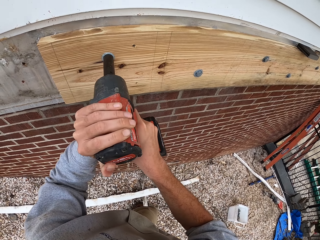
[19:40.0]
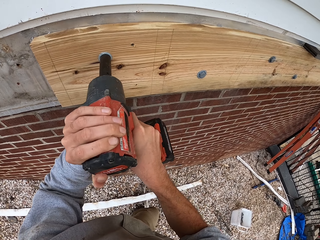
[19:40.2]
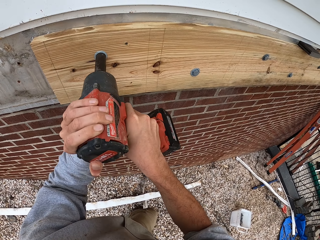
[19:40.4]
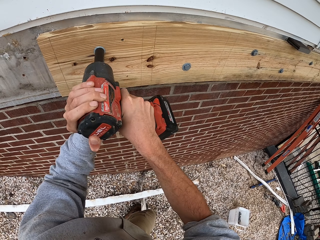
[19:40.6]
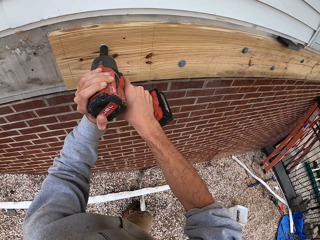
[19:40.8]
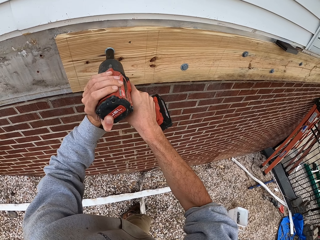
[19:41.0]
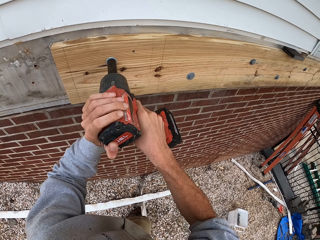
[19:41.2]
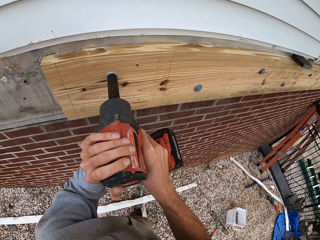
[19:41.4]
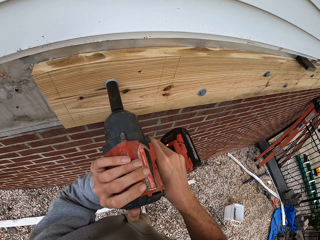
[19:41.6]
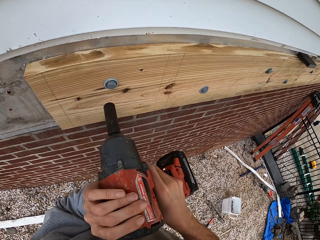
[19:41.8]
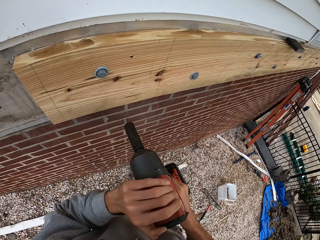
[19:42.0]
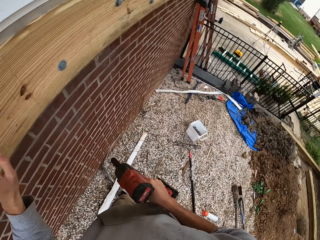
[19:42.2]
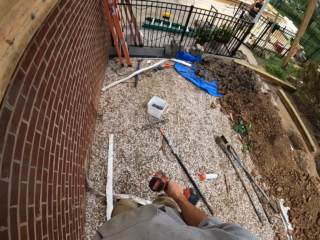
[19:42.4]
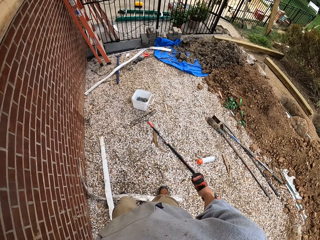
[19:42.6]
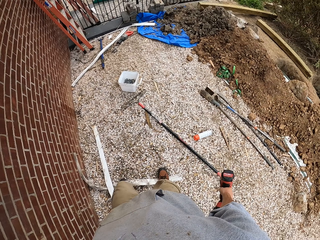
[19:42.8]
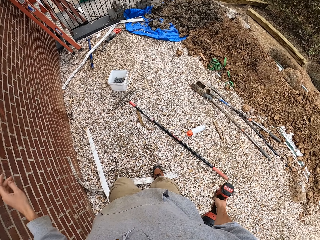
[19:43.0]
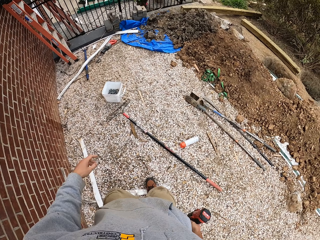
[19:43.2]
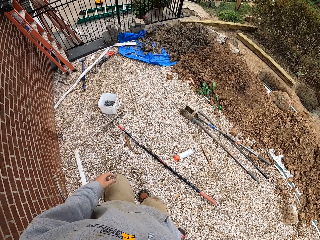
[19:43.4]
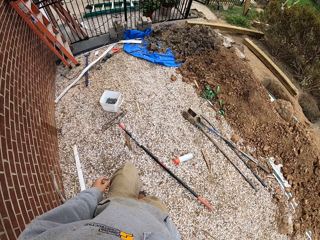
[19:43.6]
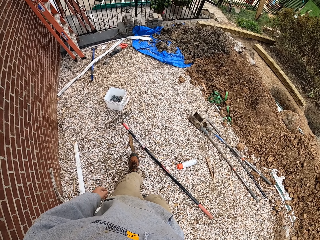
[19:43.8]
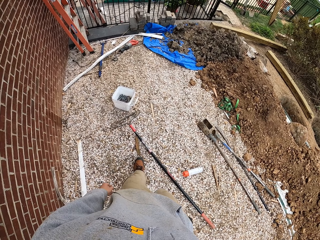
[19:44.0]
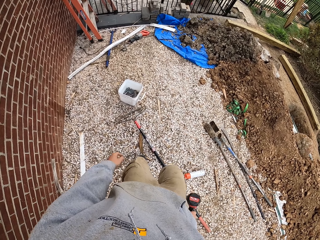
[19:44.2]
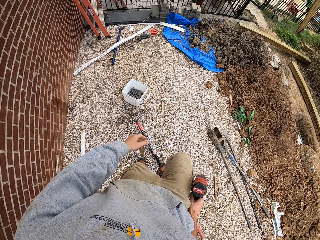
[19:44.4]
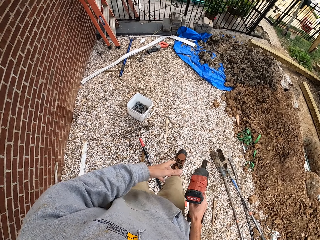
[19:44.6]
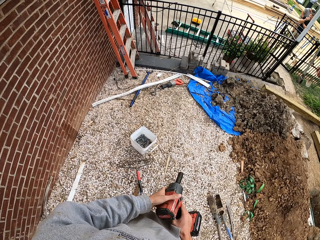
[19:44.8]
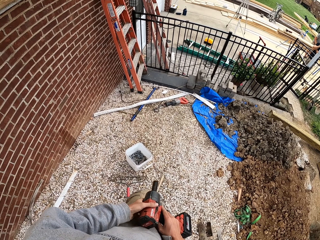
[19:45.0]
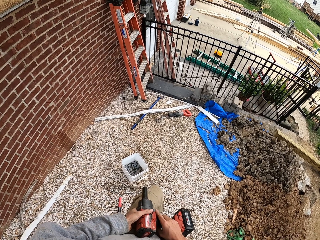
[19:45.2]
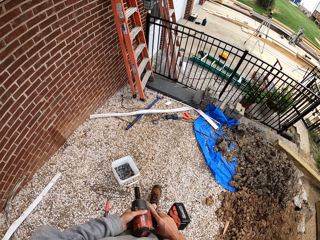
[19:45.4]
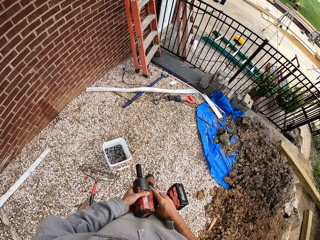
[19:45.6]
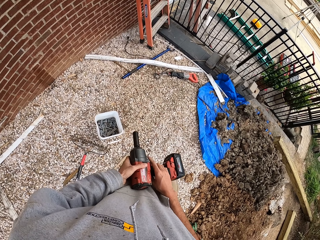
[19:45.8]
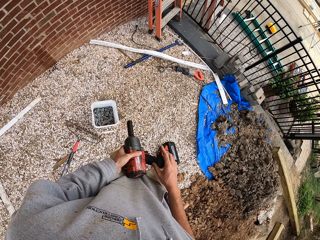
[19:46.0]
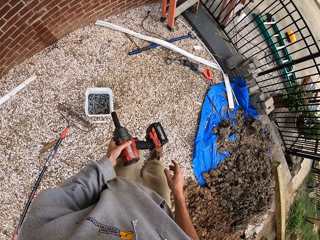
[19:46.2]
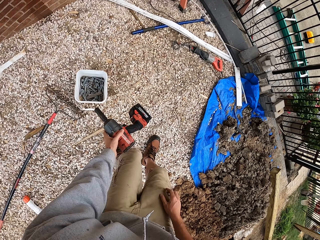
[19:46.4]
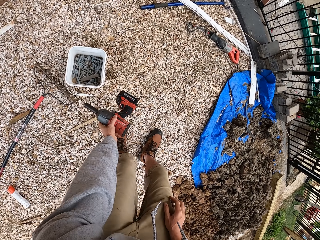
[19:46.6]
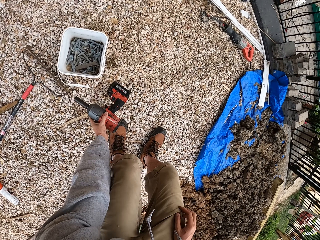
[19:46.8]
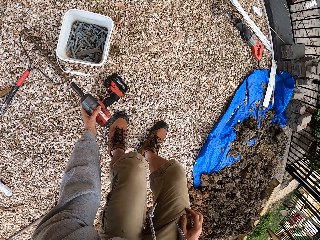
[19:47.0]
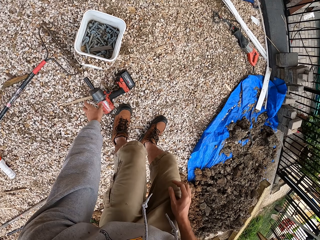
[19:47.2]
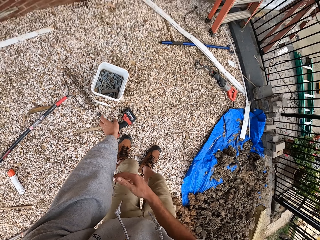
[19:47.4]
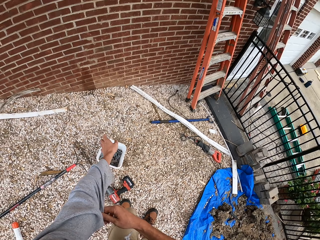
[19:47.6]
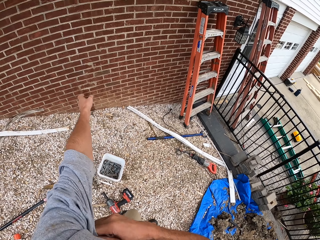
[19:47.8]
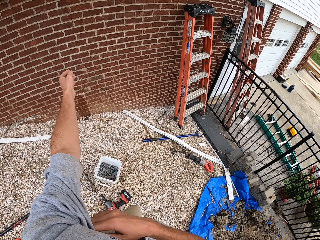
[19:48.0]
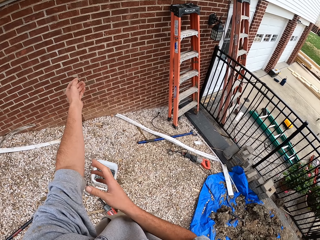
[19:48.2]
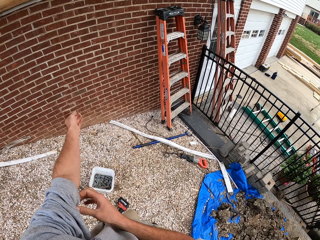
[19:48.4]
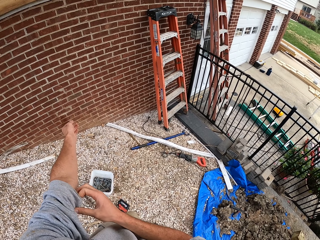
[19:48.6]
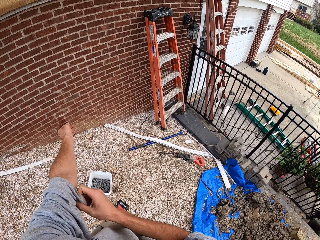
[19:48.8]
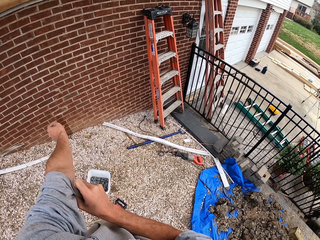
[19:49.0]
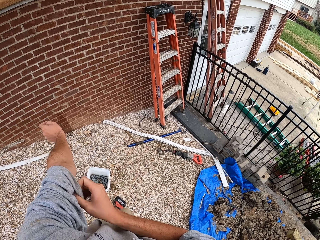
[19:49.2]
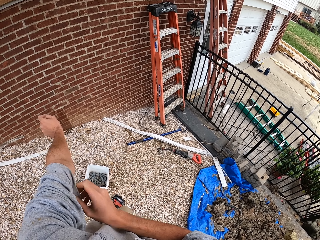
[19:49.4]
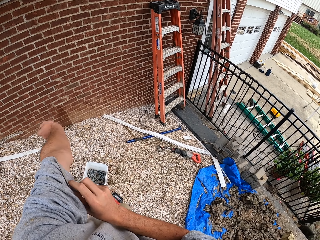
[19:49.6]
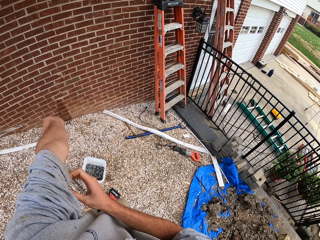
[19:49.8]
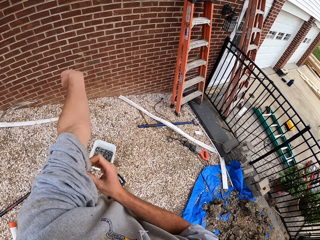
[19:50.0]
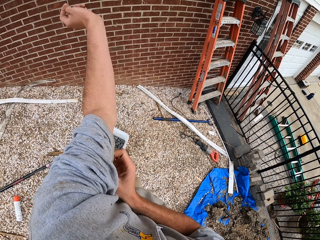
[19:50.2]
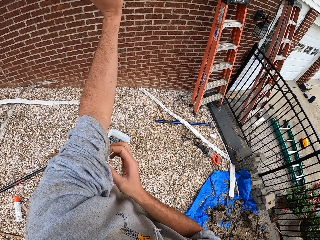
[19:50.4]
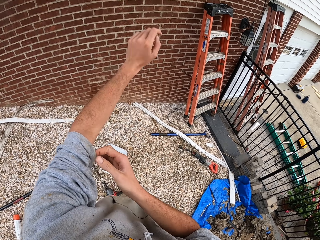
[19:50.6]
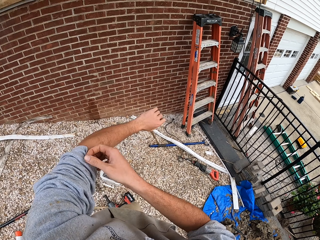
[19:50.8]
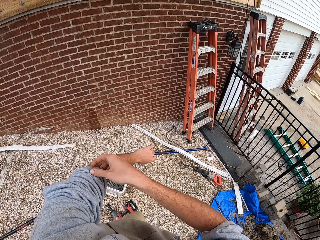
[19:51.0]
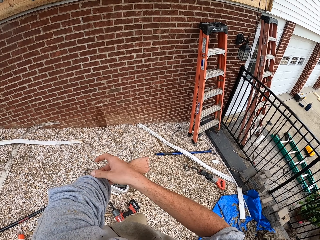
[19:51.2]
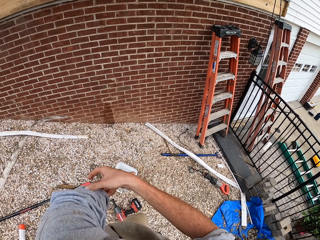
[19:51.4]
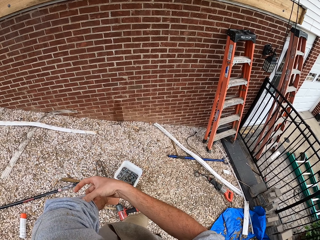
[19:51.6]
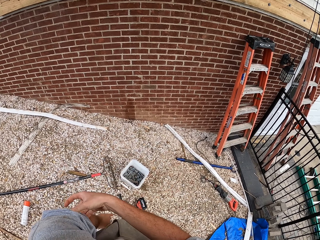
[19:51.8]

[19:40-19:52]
The camera wearer walks towards a screw bucket on the left. They place an impact drill on the ground. They fold a sweater on the arms.

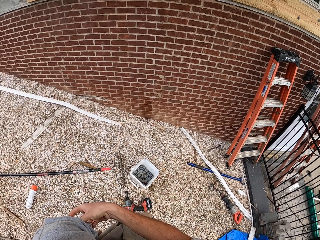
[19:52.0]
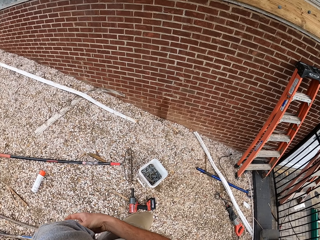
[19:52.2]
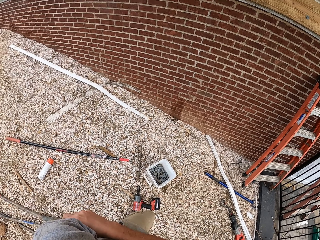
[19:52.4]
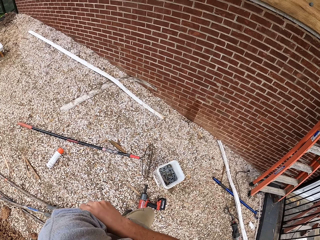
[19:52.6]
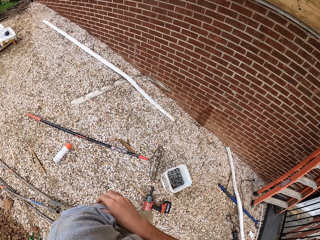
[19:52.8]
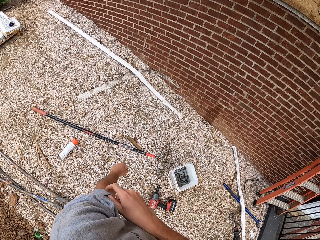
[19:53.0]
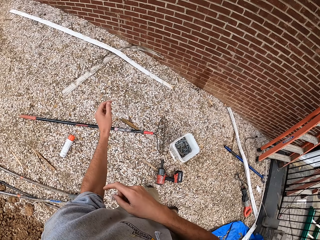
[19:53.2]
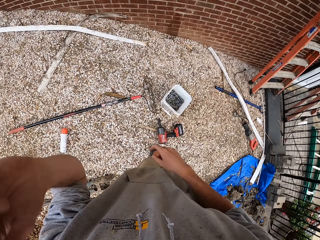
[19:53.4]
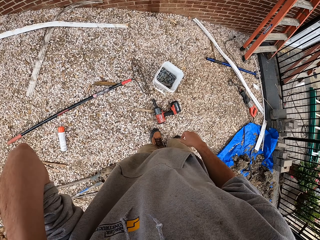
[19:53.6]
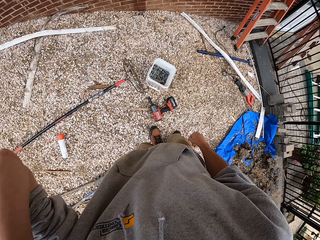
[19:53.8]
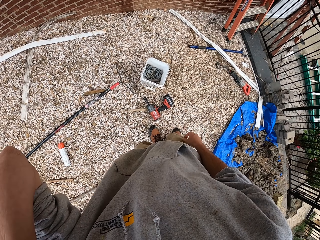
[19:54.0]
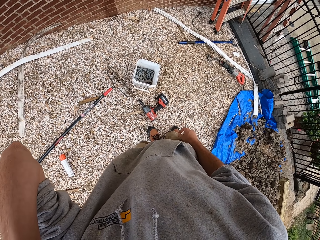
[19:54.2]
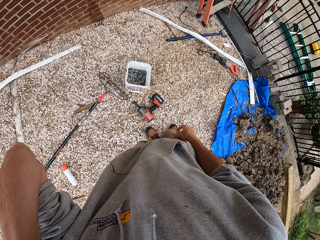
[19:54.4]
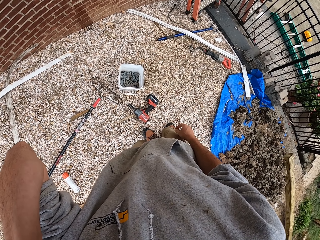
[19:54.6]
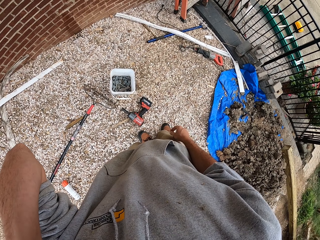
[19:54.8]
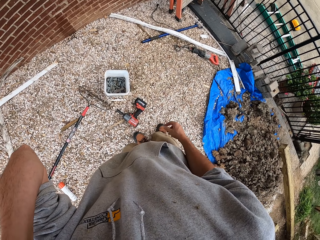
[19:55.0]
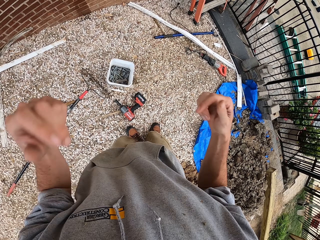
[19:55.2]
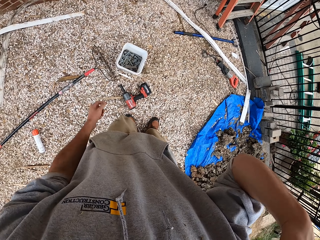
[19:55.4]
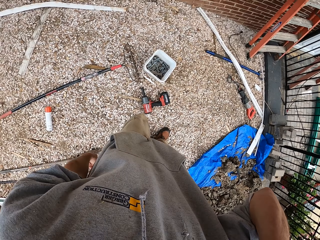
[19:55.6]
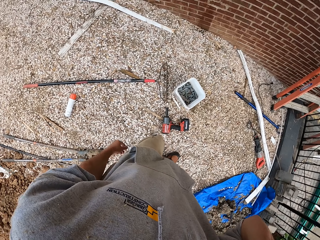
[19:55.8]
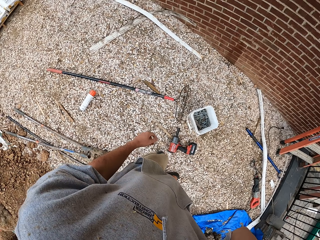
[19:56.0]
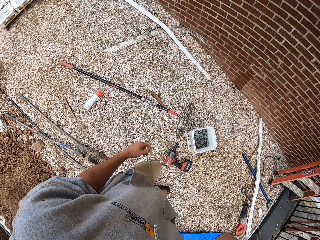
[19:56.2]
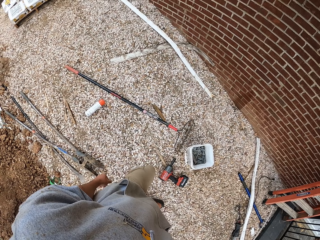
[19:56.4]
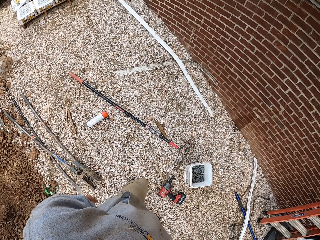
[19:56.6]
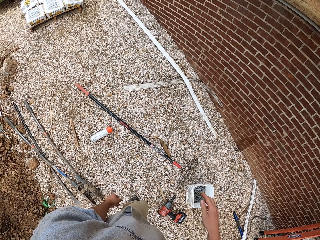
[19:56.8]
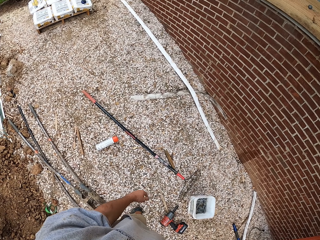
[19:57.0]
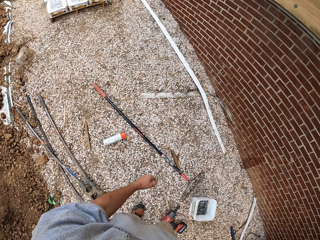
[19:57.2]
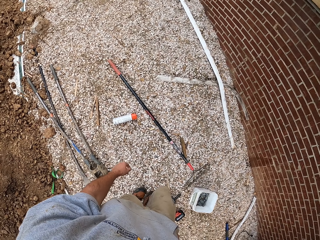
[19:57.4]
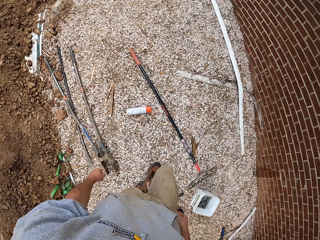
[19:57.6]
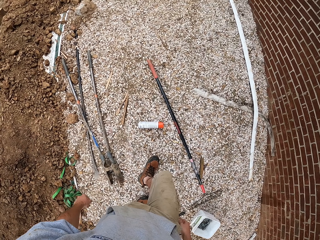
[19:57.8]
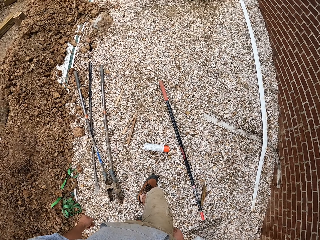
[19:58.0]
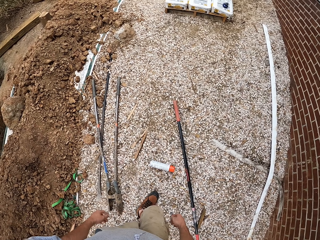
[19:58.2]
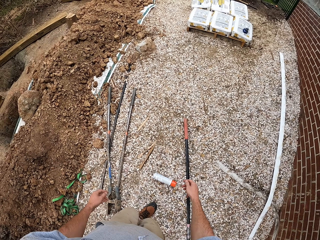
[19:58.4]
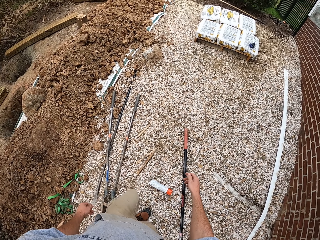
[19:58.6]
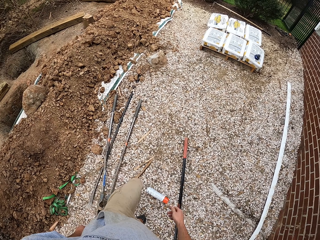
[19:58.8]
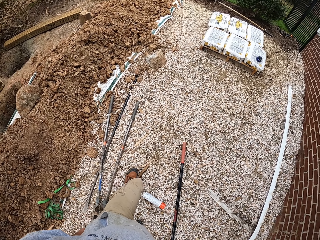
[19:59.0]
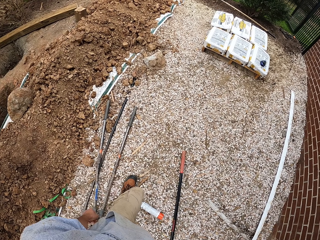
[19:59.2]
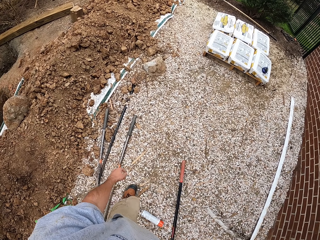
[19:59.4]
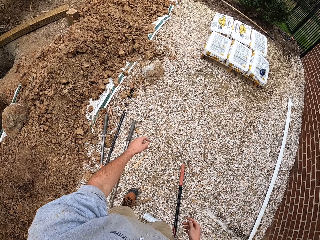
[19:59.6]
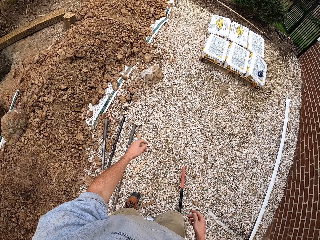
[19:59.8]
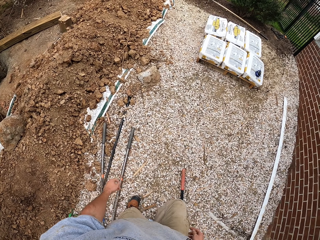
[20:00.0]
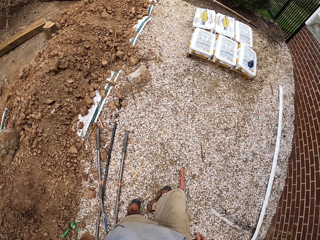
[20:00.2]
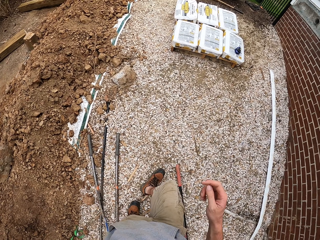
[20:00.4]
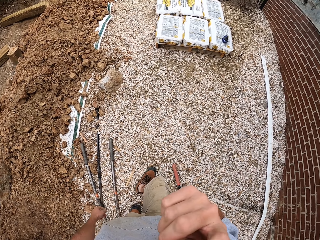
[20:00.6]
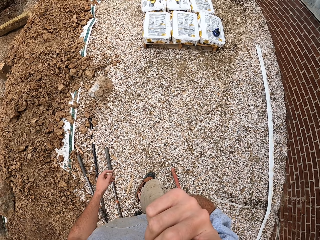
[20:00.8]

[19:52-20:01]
The camera wearer raises their hands. They walk around near a building wall.
